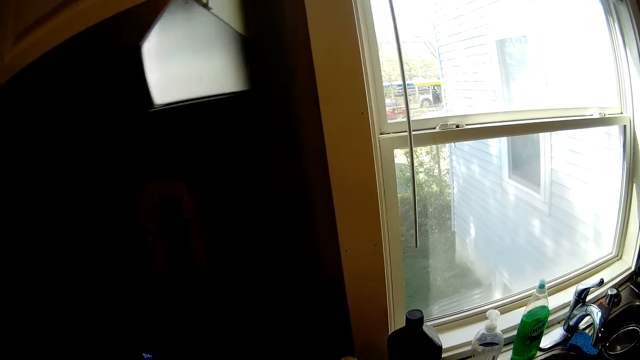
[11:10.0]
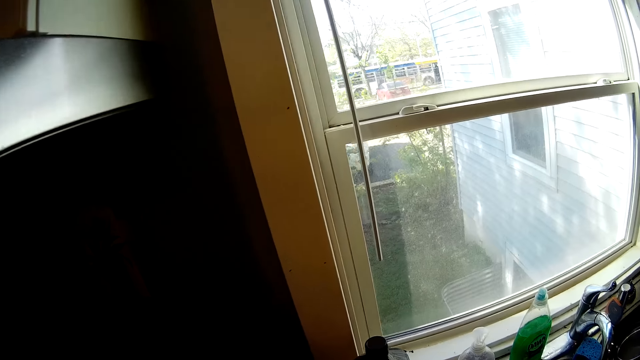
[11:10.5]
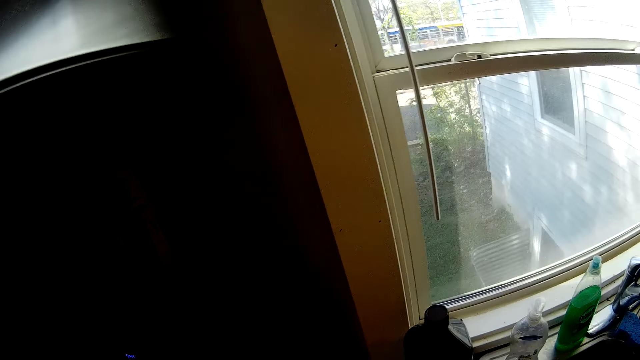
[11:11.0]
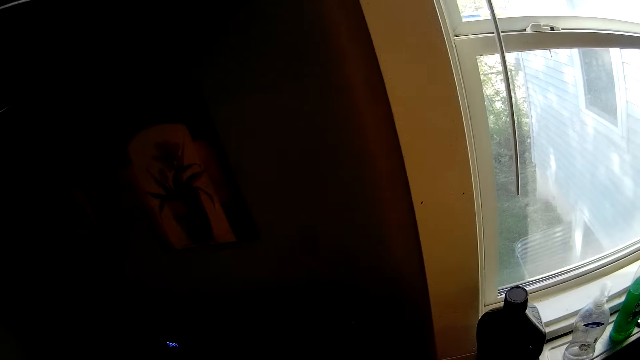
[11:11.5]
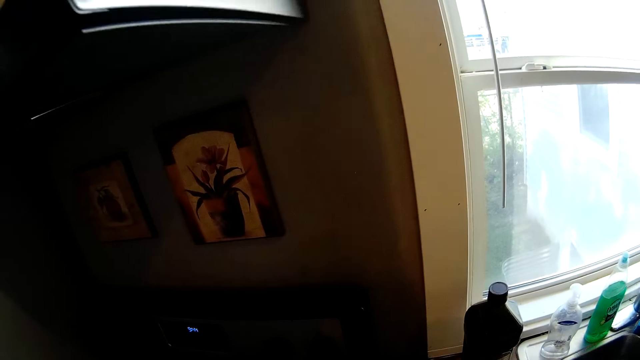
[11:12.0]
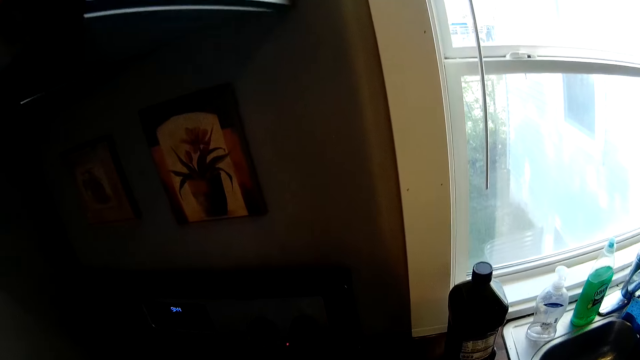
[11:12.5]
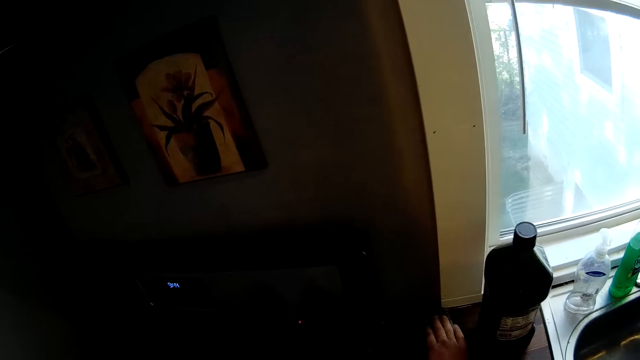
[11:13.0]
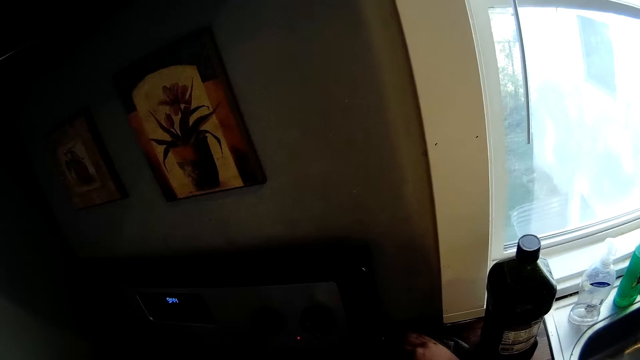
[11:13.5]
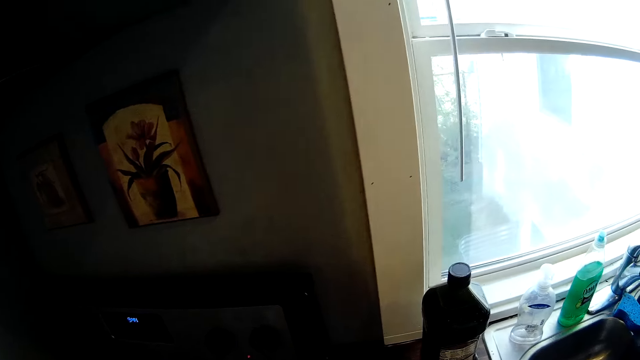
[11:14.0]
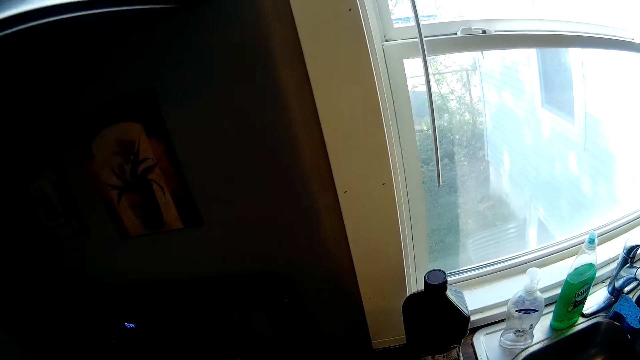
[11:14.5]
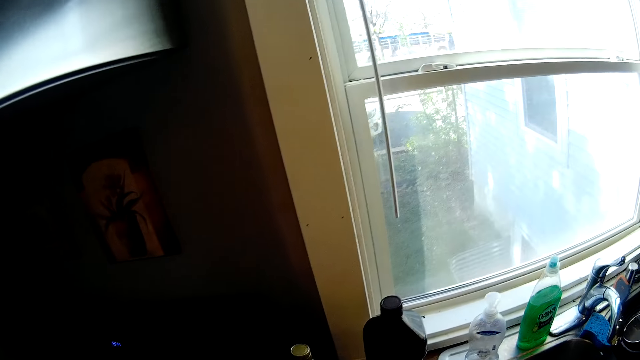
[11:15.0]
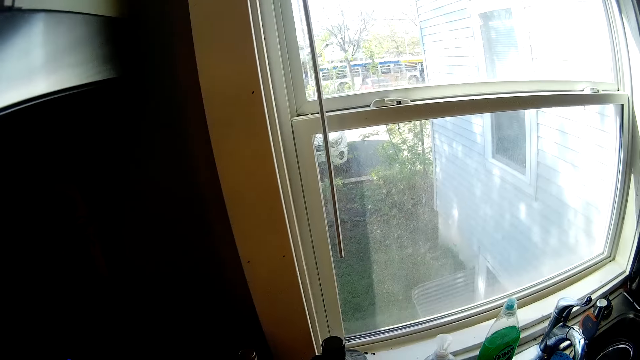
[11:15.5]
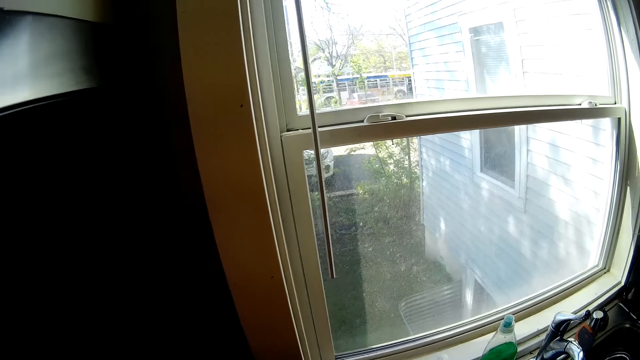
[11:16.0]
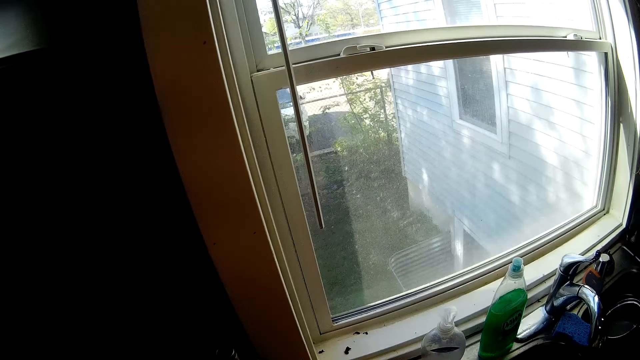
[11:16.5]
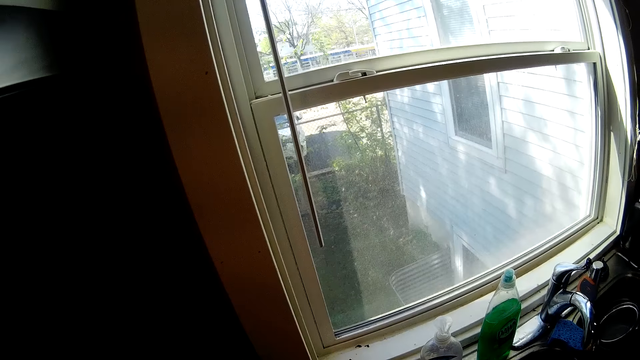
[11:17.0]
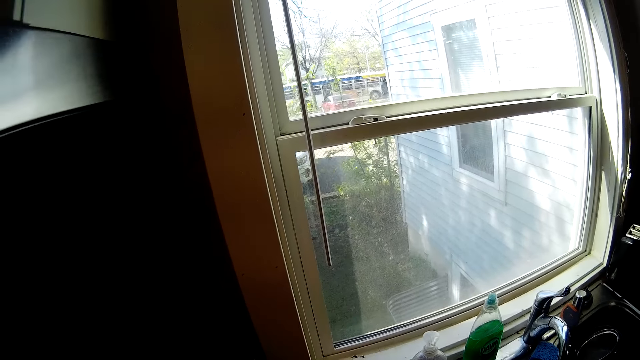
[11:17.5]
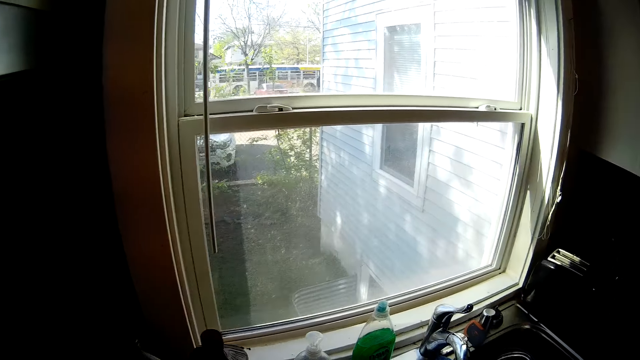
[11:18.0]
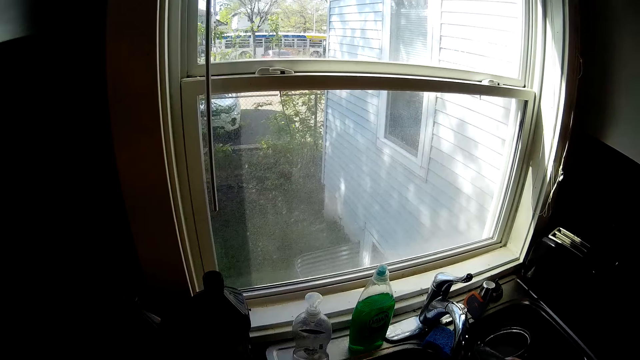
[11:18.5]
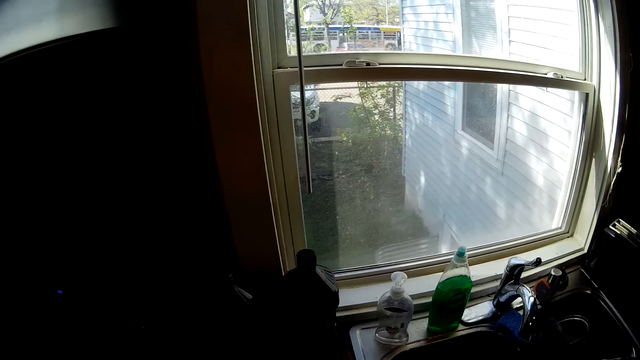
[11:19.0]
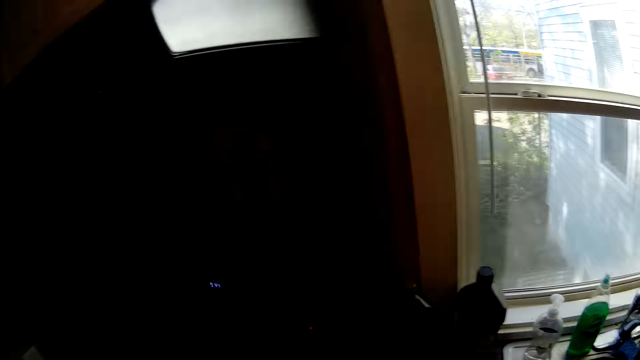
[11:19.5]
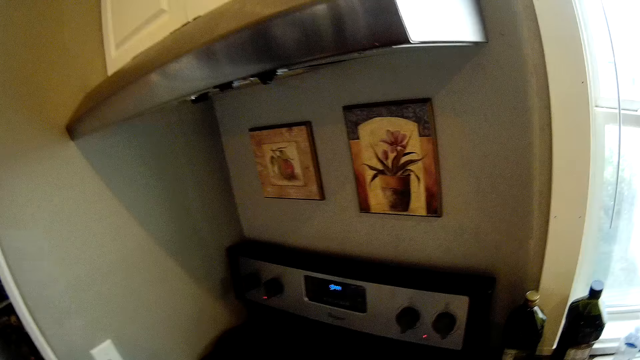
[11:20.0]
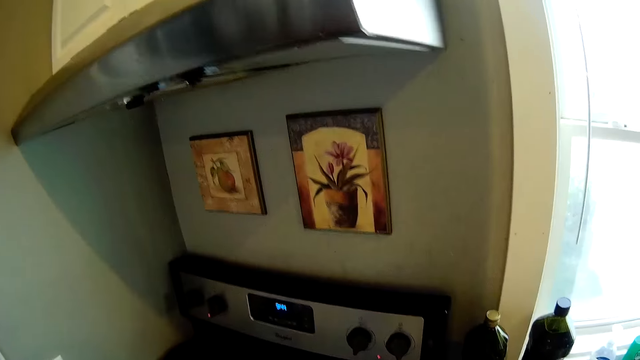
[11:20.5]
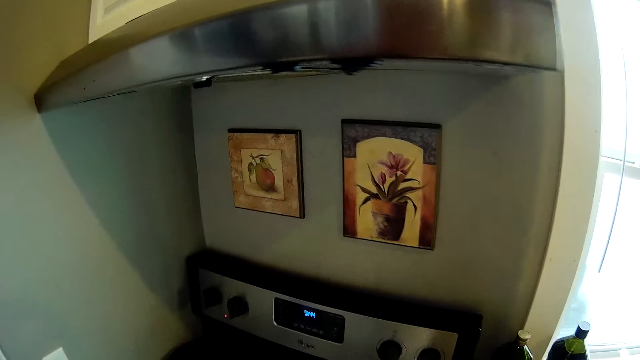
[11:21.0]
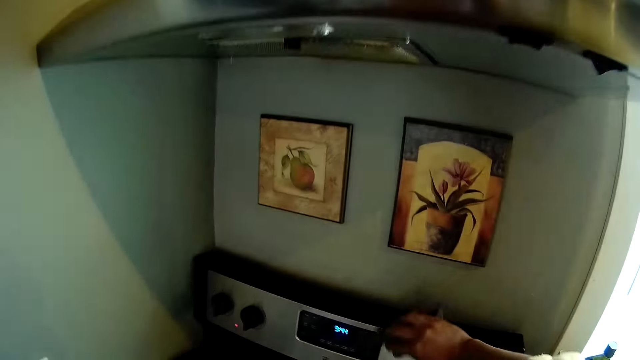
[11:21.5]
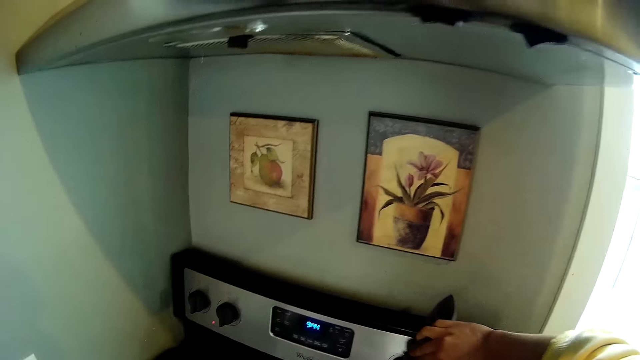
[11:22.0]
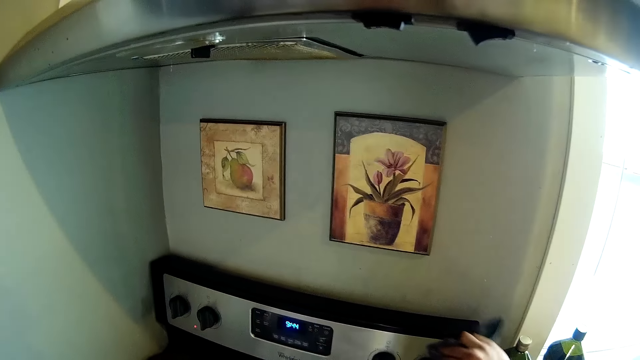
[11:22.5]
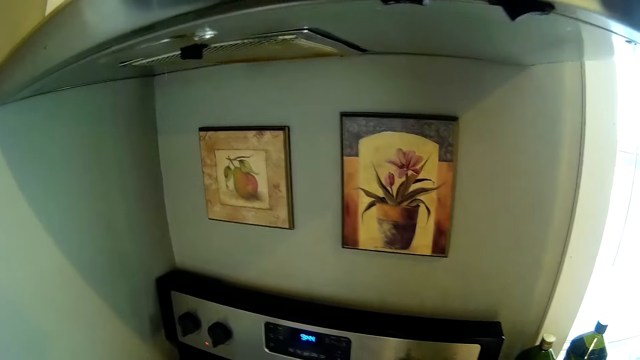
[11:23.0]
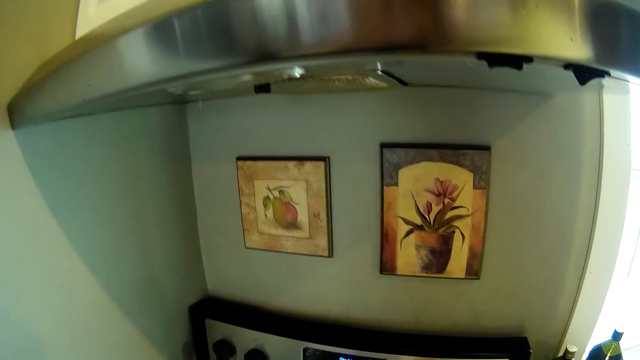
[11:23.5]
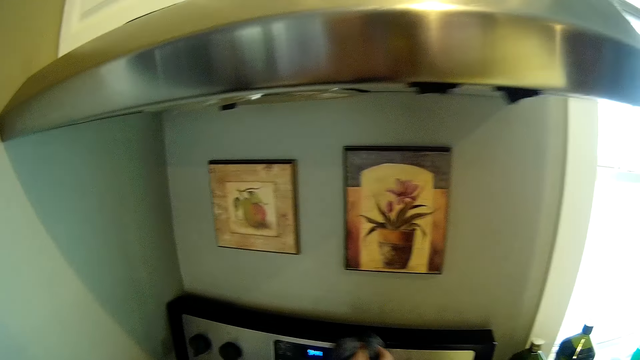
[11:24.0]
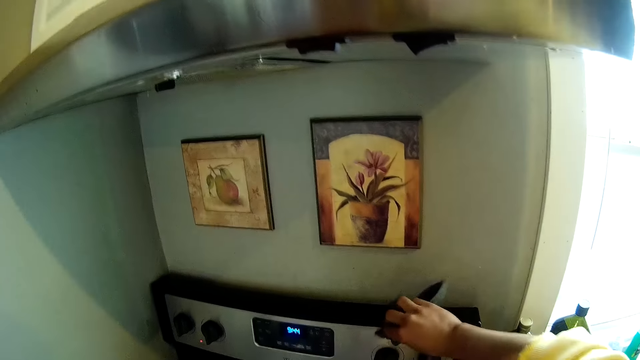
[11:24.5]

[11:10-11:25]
The camera wearer looks around a kitchen. She picks up a napkin on the cabinet with her right hand. She wipes the counter. She looks around the kitchen. She moves around the kitchen. She cleans the gas cooker with the napkin.

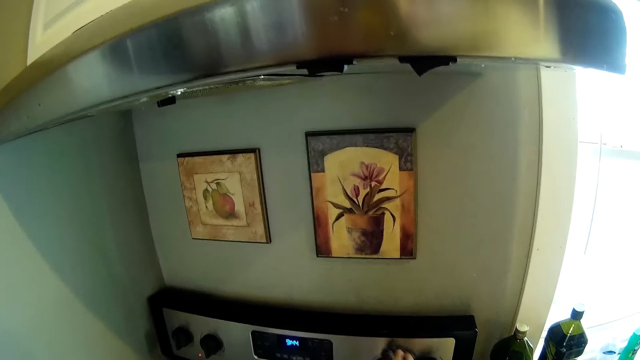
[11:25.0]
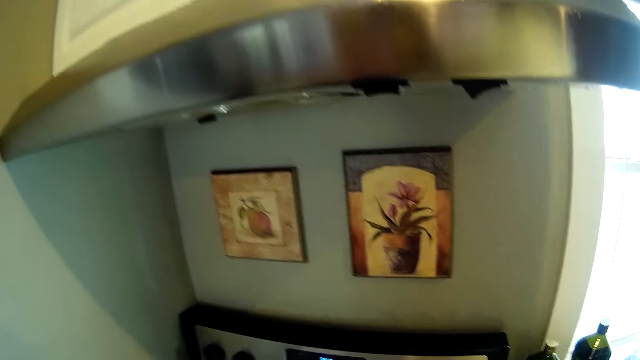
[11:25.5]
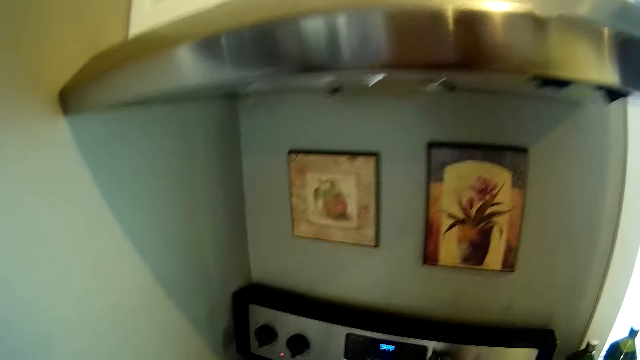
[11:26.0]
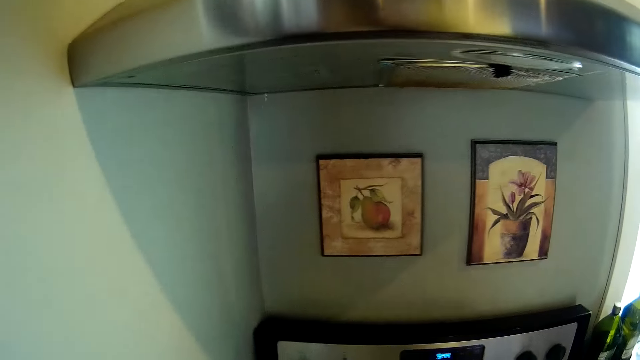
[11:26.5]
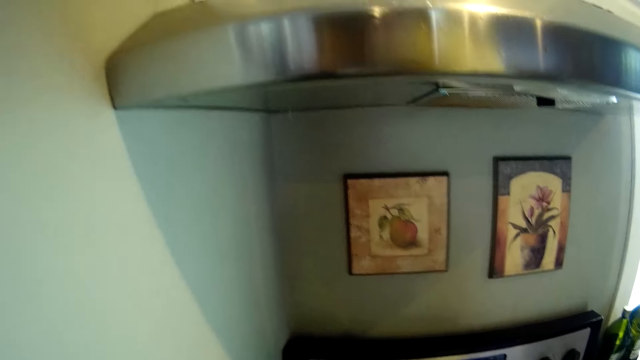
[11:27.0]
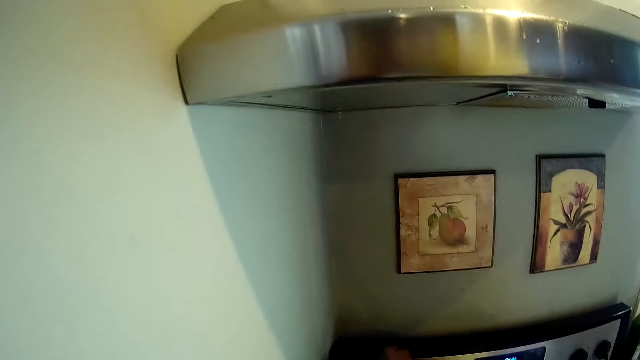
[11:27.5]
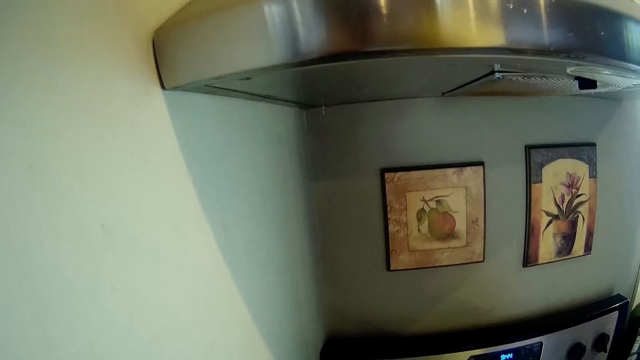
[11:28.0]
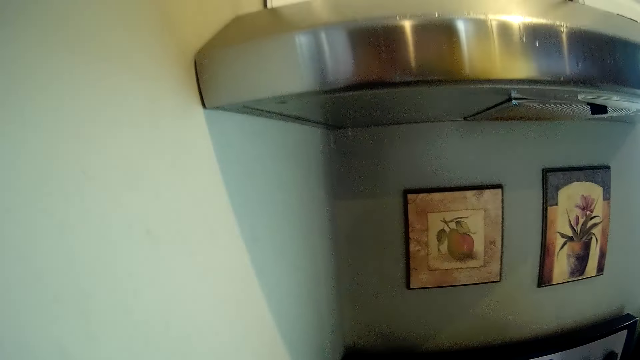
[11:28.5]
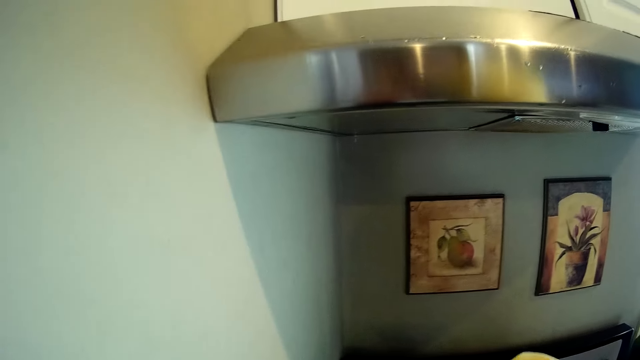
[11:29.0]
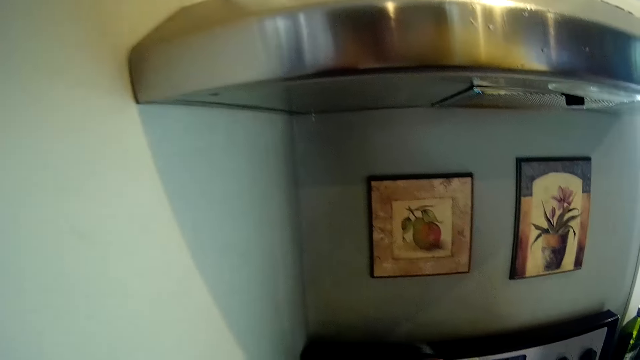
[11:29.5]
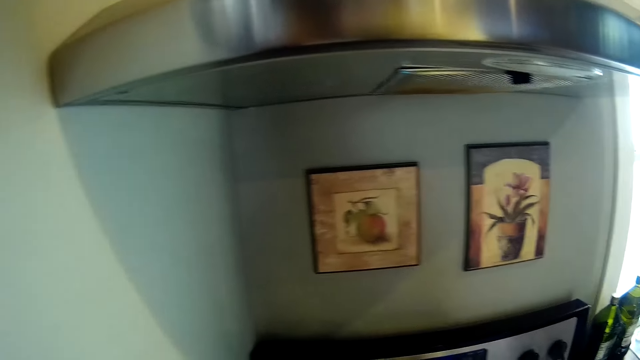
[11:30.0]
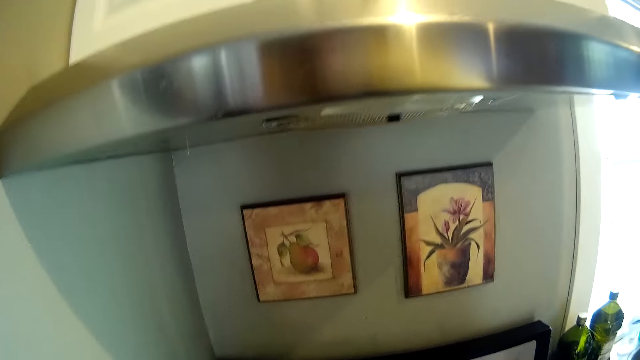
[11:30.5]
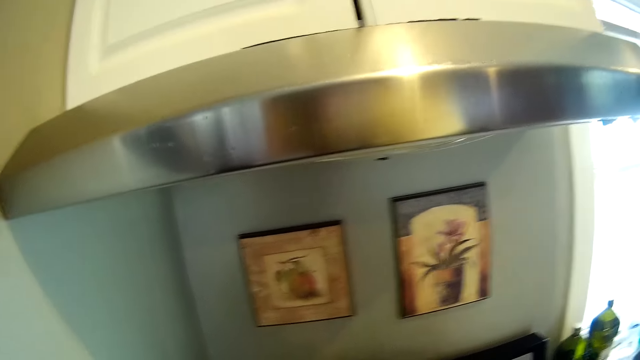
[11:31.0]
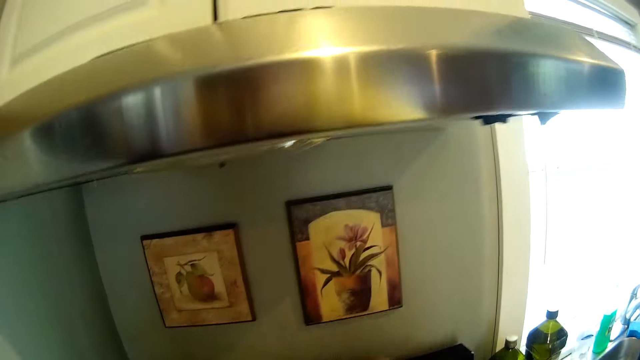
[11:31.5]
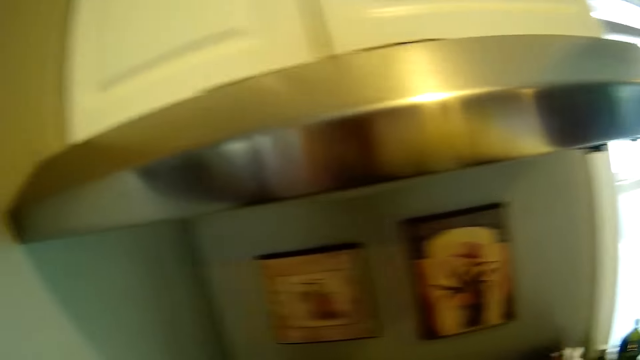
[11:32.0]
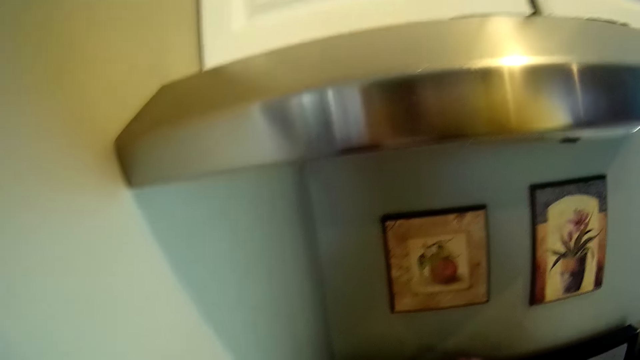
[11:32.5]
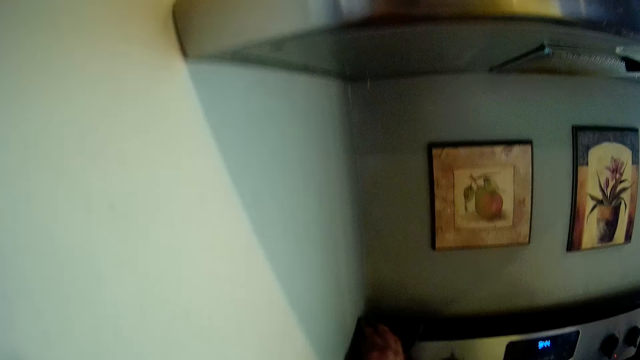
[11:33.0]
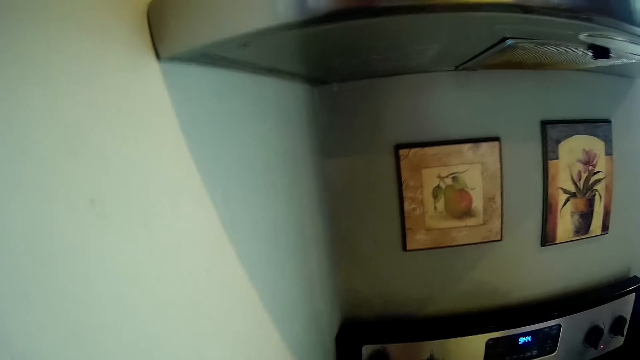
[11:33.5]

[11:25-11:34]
The camera wearer looks around a kitchen.
